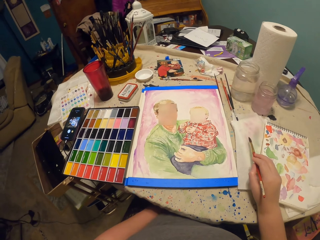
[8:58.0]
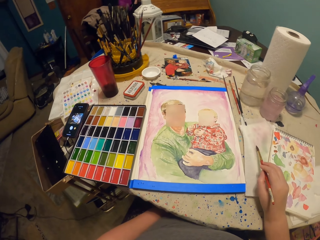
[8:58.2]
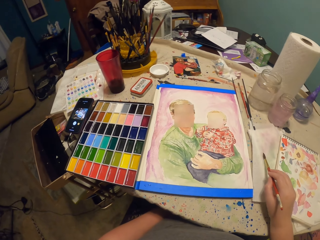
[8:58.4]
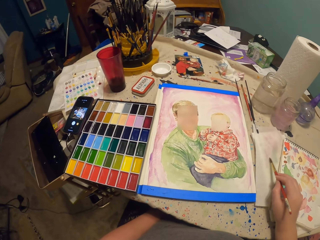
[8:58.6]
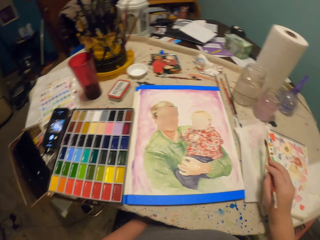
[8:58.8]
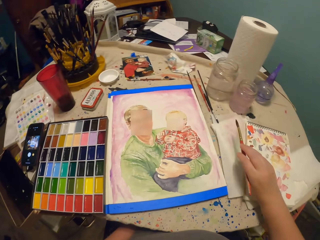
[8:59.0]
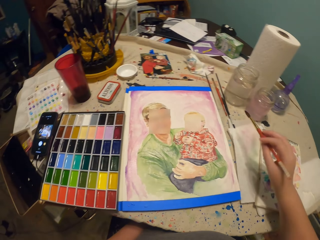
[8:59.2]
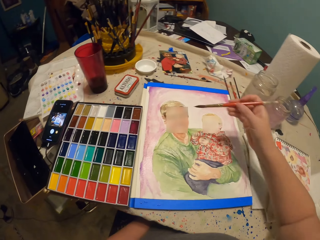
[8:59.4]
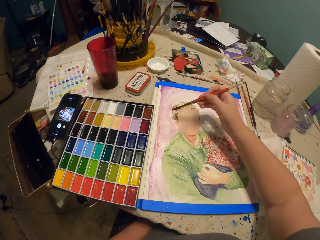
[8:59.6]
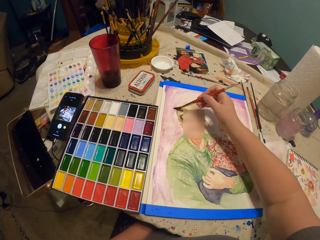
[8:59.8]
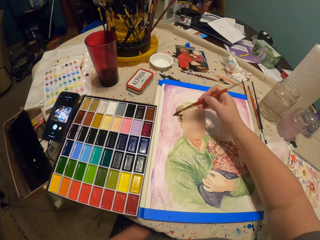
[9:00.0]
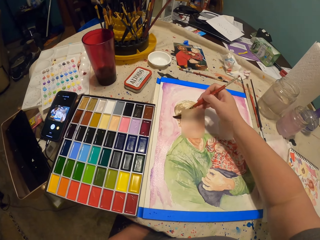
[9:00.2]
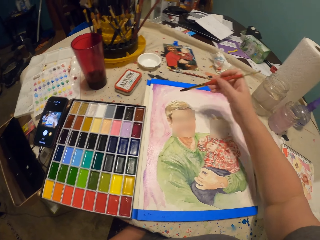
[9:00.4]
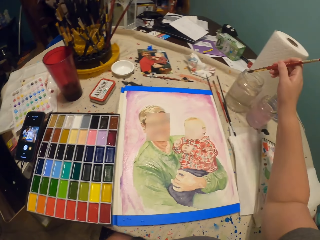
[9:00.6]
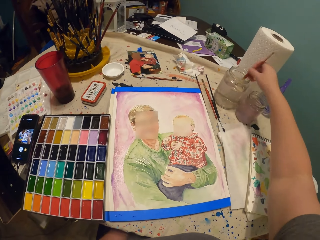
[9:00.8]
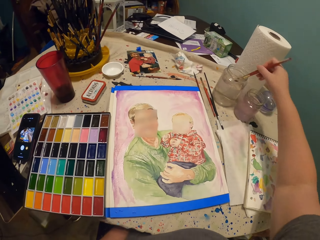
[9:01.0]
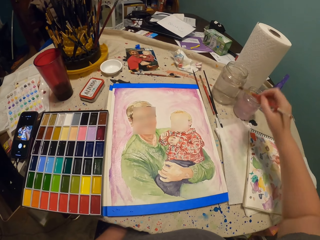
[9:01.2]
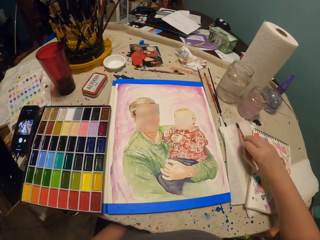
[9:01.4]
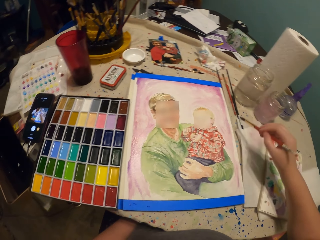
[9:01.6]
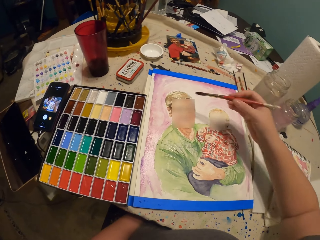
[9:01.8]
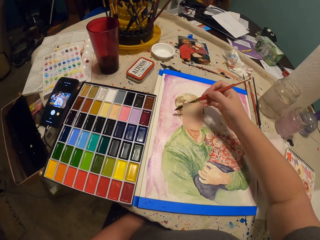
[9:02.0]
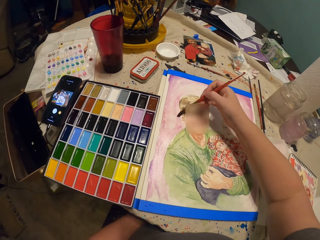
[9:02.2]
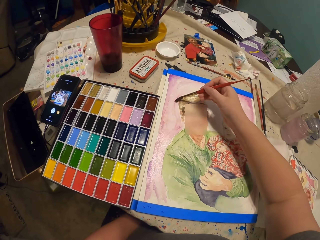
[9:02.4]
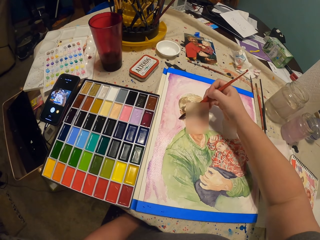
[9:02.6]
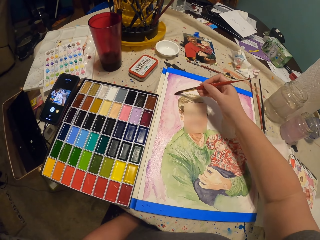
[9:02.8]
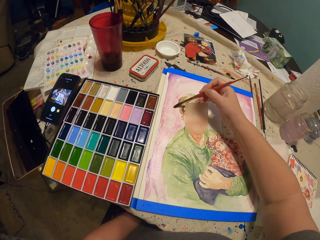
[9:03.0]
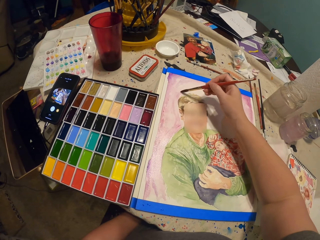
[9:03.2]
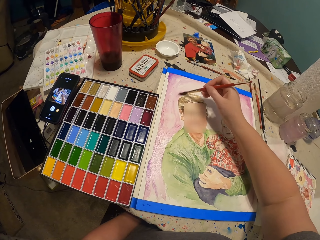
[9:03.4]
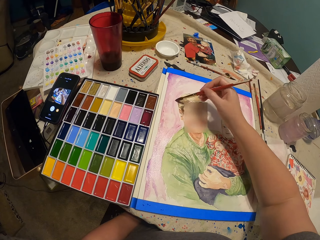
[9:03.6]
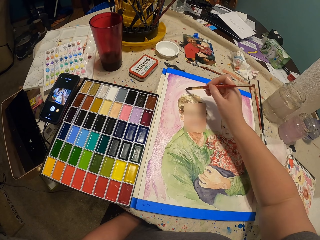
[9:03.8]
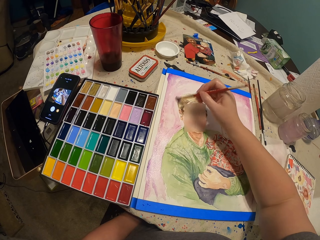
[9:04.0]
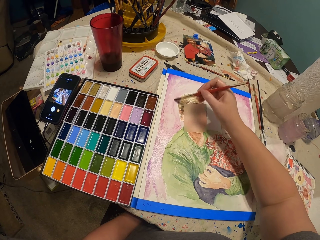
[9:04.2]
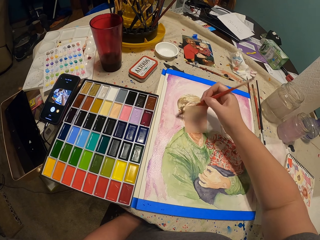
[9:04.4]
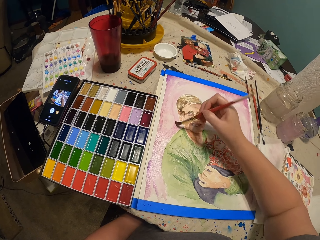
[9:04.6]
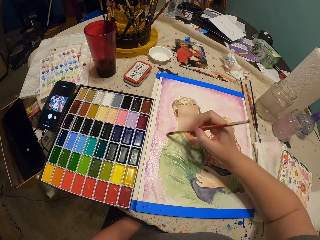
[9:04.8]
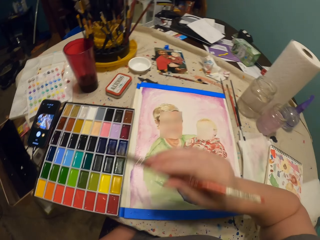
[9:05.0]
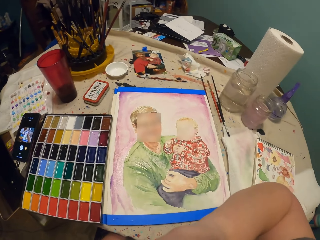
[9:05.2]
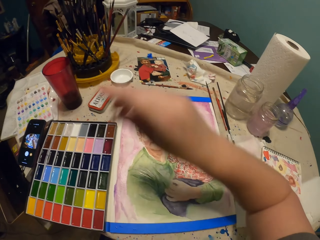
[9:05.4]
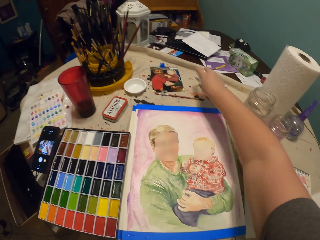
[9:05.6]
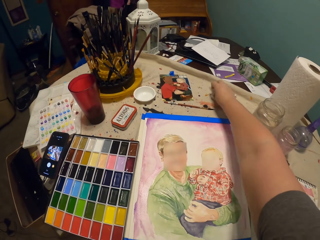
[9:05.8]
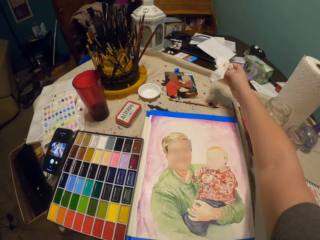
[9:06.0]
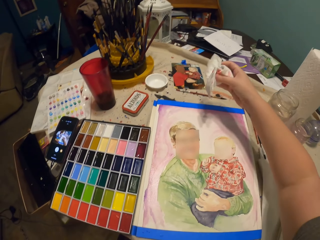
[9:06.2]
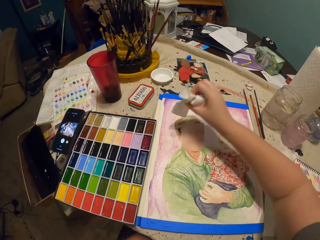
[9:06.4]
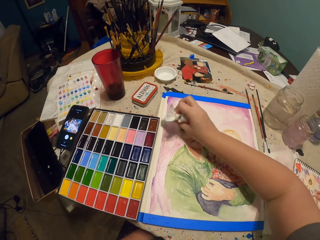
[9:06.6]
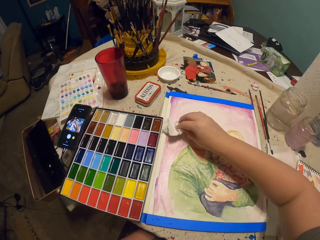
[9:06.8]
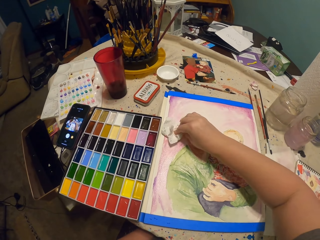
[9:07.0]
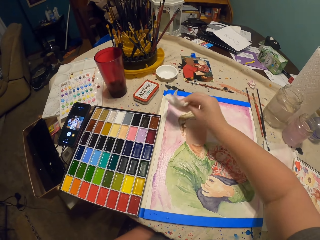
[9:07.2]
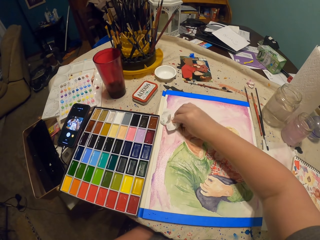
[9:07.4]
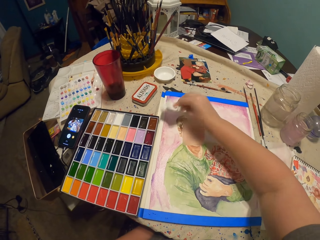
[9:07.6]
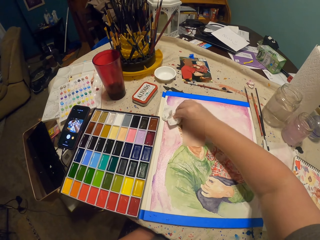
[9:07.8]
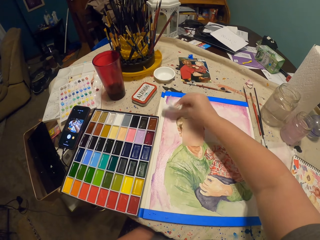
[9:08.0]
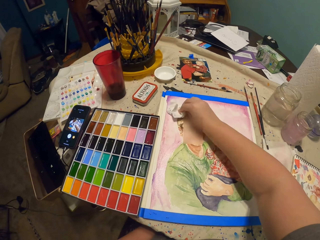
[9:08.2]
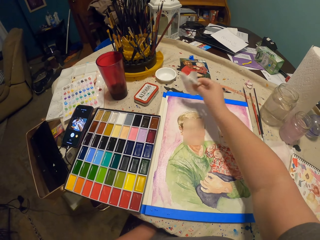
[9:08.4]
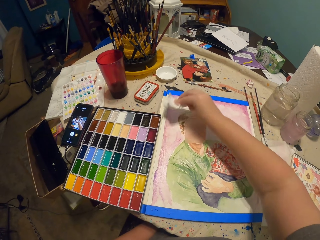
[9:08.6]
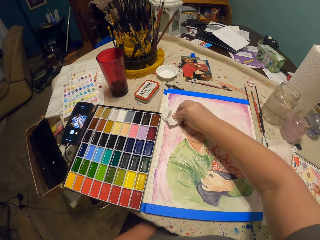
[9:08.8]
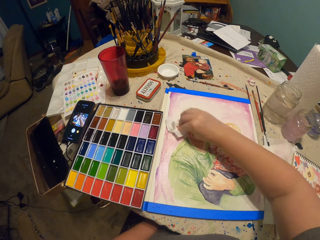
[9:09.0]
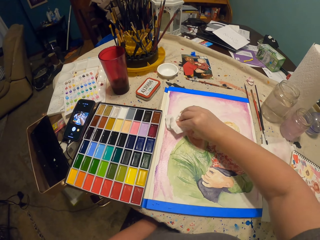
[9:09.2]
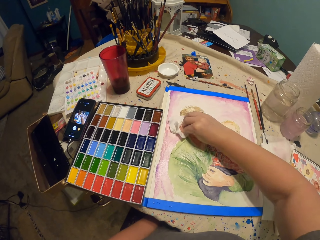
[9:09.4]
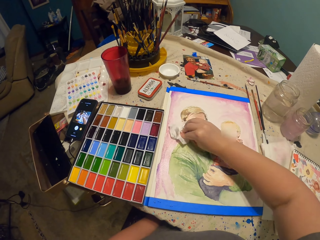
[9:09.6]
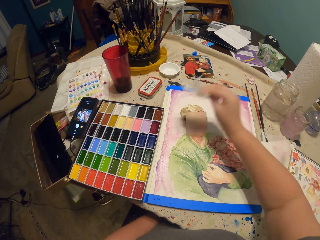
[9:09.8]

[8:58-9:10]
The camera wearer paints on the paper with the paint brush. They dip the paint brush in the water container or the paint. They wipe the paint brush on the book. They paint on the paper with the paint brush. They put the brush on the mouth. They pick up the paper or serviette on the table. They rub the drawing with the serviette. They dry the paint on the paper with the paper.

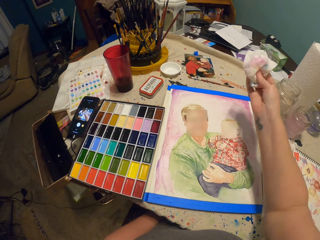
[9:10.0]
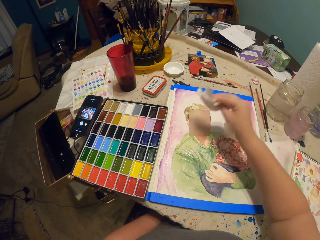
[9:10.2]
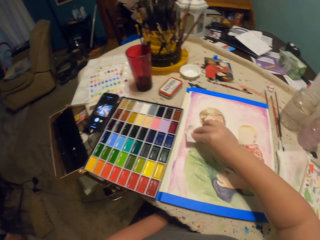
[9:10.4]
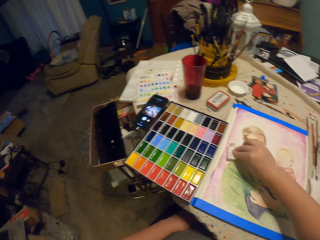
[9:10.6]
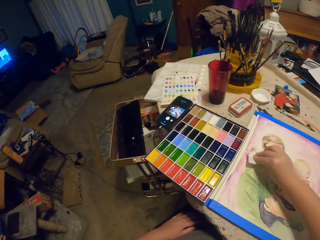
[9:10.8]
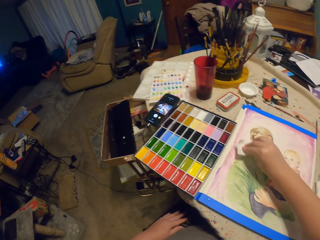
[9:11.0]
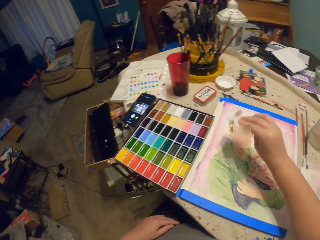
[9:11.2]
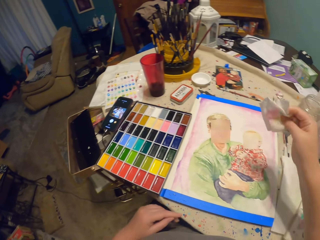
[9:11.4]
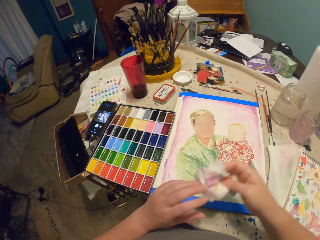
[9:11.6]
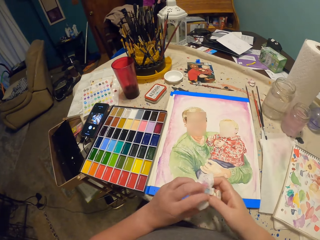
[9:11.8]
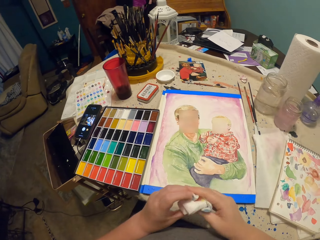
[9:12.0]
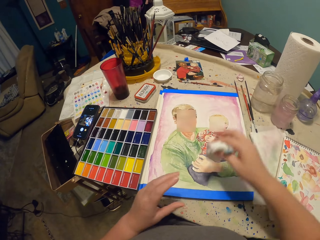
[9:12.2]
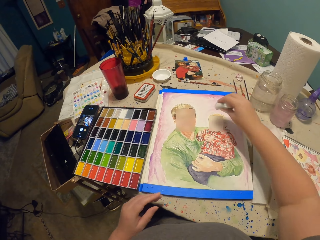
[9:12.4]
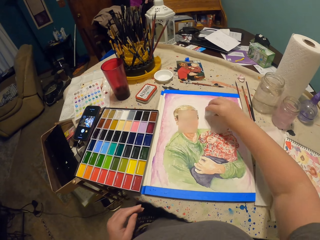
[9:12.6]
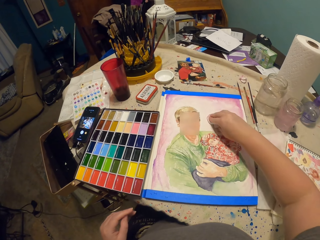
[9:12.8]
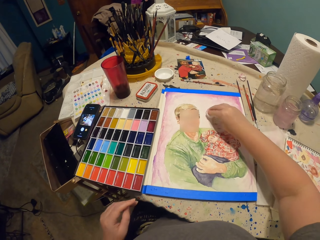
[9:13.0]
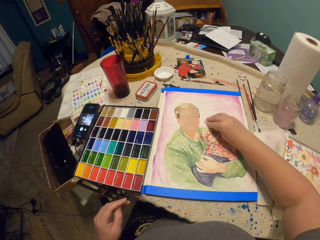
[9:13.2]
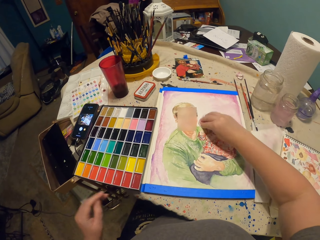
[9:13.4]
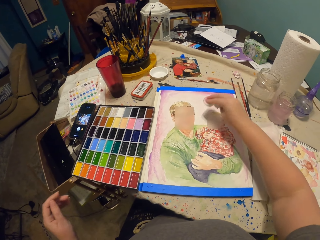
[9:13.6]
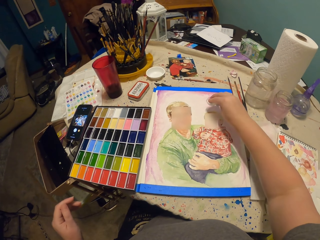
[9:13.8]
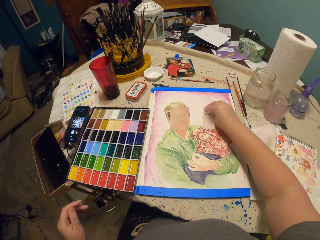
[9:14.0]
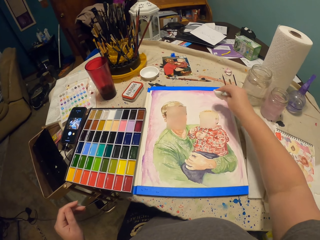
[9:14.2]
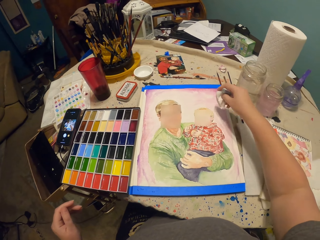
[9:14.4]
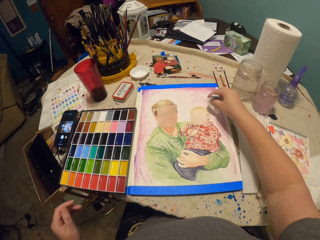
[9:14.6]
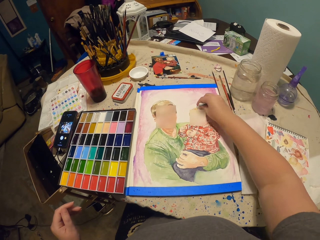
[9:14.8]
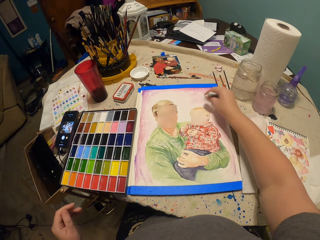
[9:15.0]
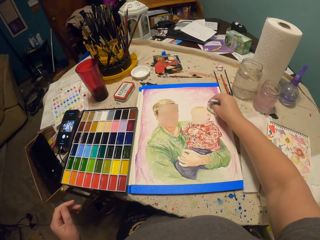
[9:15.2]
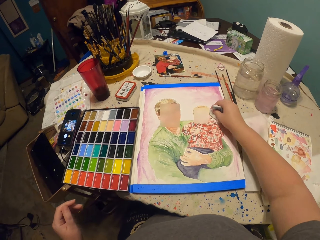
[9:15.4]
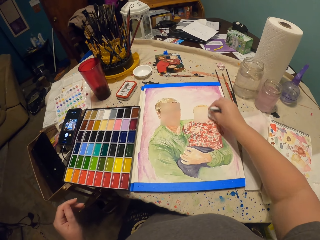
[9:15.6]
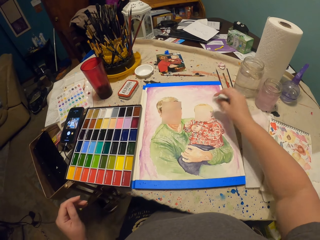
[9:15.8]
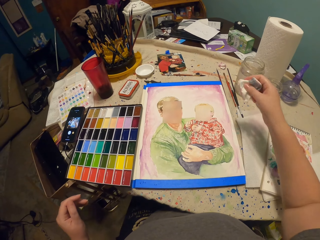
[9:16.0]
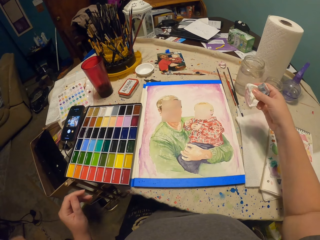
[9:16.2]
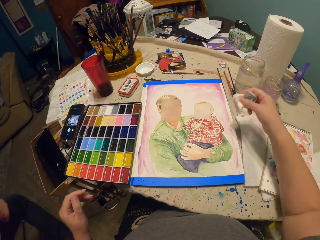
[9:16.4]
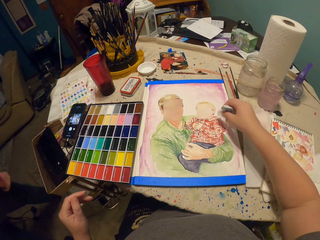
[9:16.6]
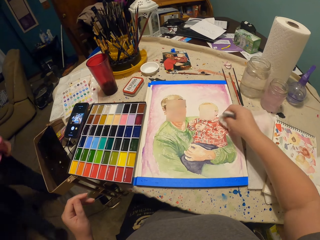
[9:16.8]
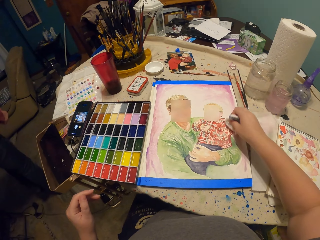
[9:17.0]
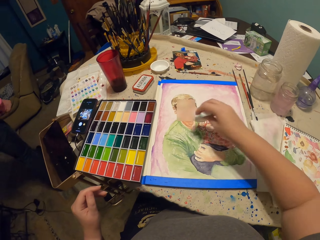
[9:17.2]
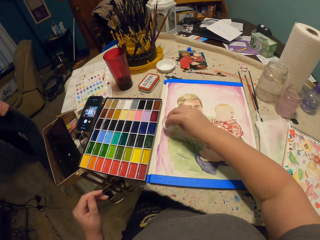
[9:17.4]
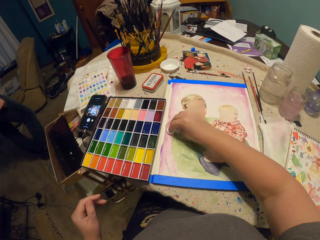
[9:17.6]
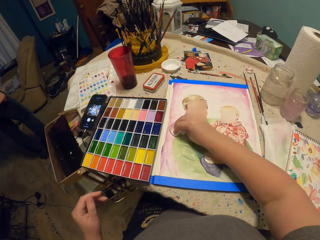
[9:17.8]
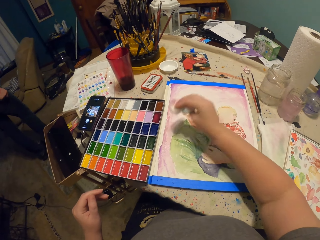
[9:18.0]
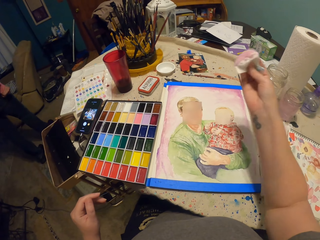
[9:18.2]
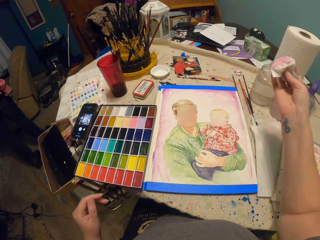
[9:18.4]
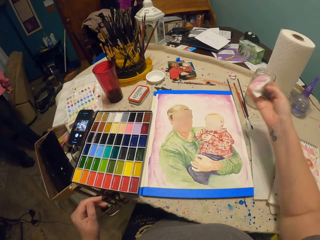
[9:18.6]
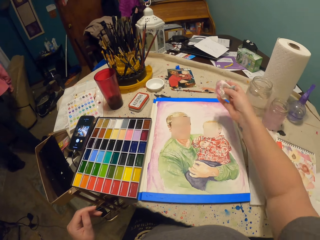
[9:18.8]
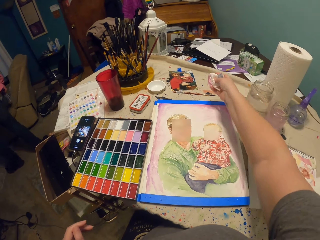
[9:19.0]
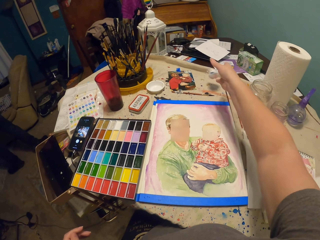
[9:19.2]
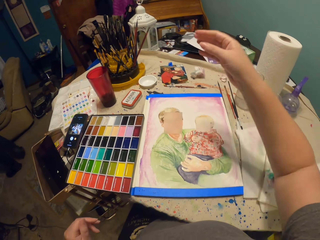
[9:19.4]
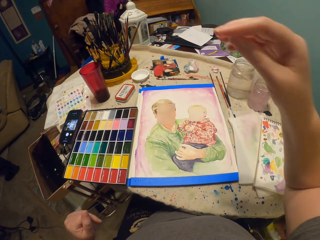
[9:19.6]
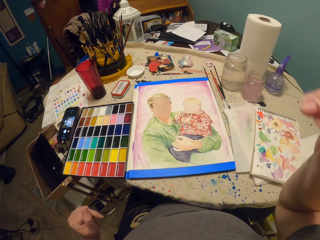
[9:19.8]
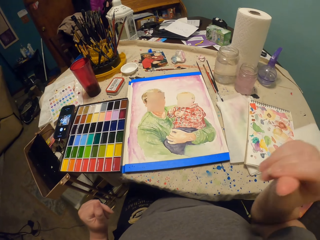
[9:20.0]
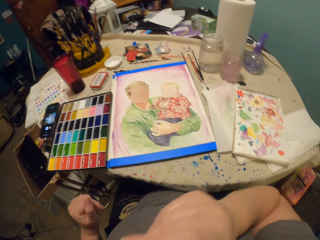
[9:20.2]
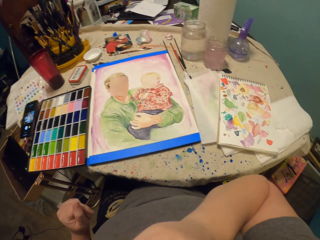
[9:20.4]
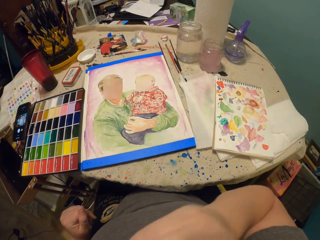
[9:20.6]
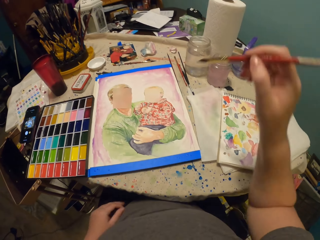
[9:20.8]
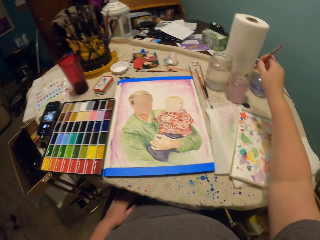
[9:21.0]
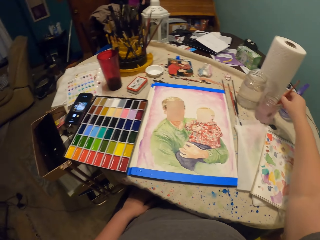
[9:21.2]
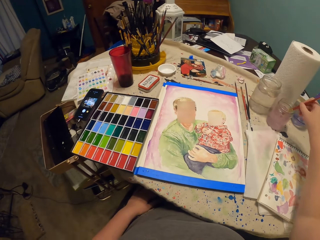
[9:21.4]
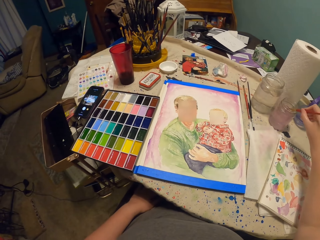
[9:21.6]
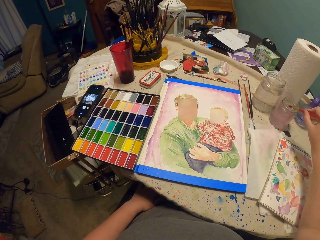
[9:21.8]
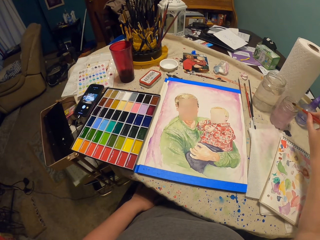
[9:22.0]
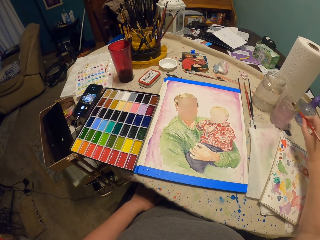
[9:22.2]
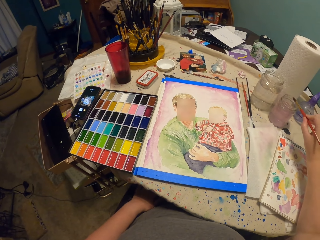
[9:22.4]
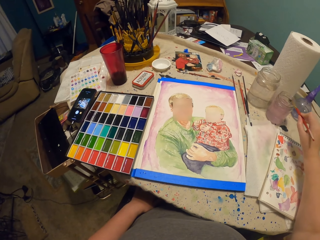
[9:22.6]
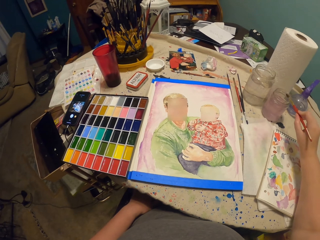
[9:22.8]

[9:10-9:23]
The camera wearer folds the serviette on the hands. They hold the paper with both hands. They rub the drawing with the serviette. They dry the paint on the paper with the paper. They throw the tissue paper on the table. They pick up a brush. They dip the paint brush in the water container or jar. They hit the water container with the paint brush. They shake the brush on the jar.
